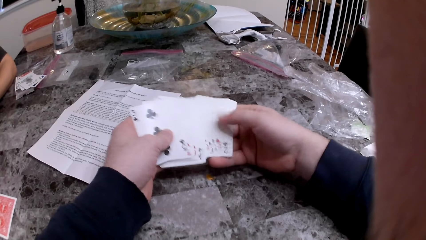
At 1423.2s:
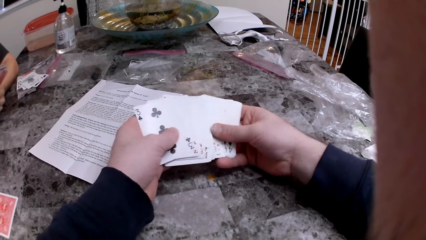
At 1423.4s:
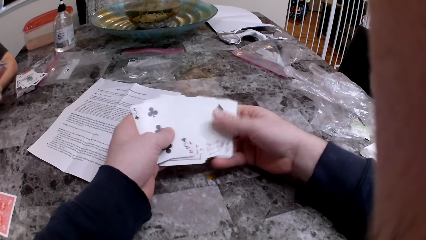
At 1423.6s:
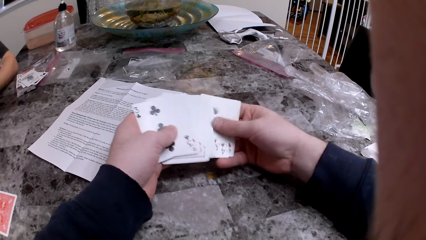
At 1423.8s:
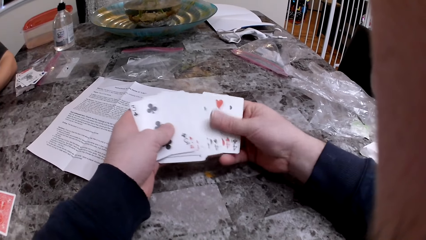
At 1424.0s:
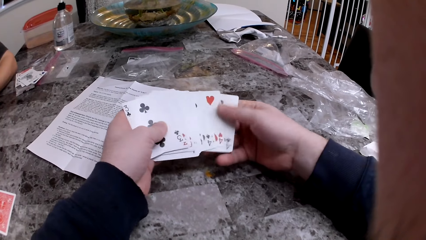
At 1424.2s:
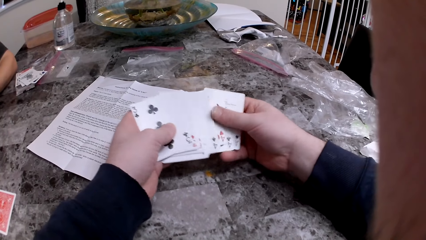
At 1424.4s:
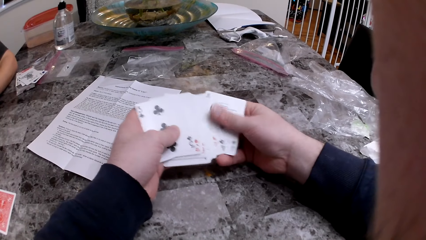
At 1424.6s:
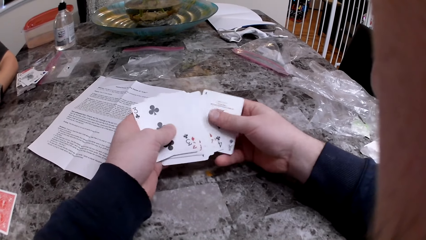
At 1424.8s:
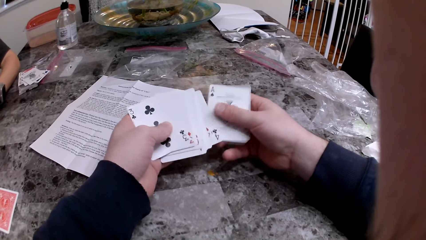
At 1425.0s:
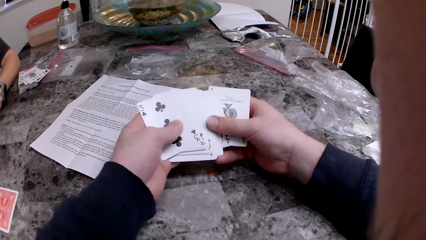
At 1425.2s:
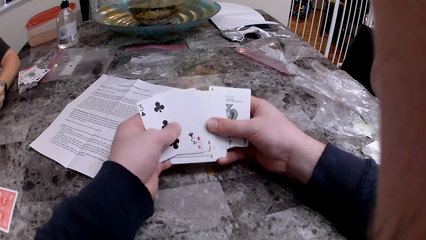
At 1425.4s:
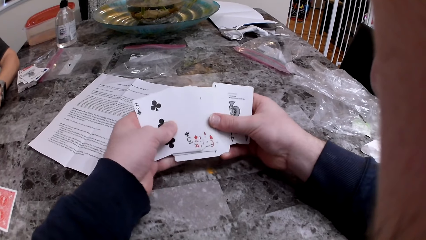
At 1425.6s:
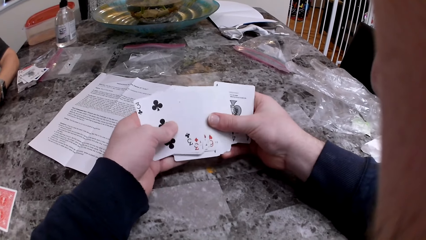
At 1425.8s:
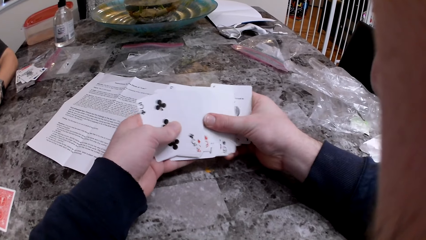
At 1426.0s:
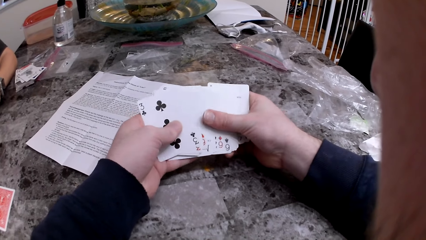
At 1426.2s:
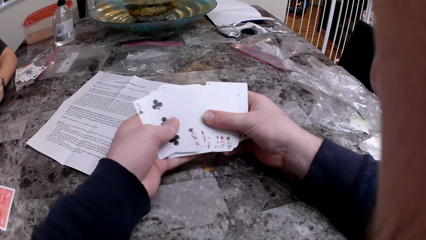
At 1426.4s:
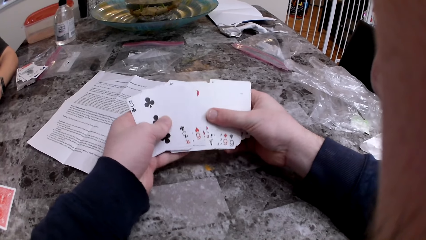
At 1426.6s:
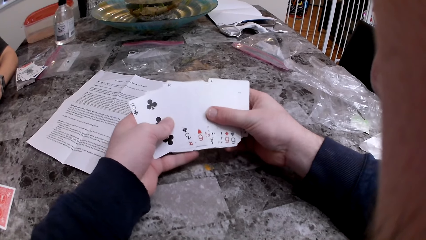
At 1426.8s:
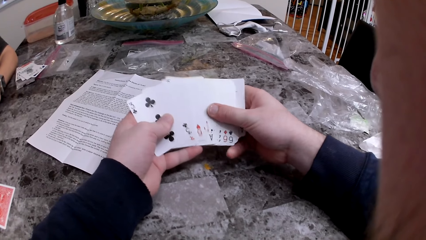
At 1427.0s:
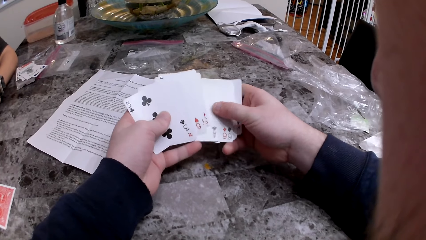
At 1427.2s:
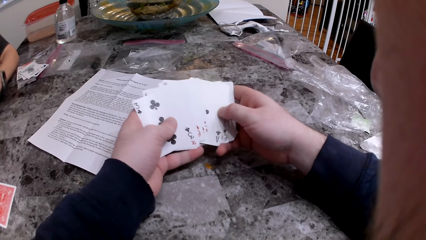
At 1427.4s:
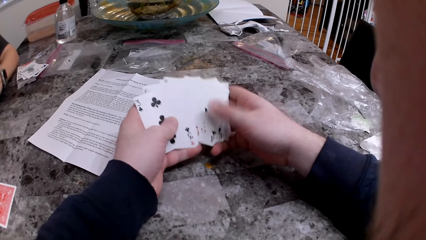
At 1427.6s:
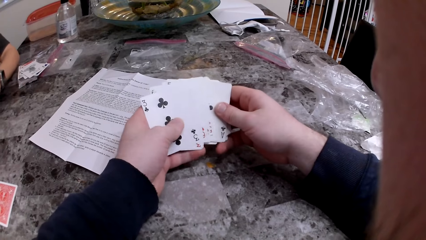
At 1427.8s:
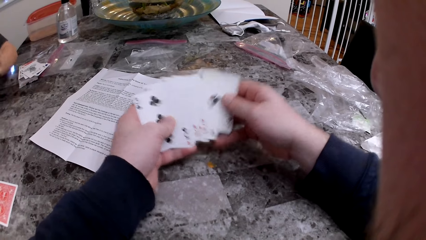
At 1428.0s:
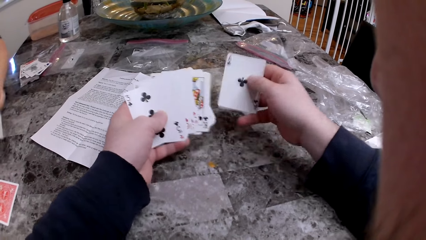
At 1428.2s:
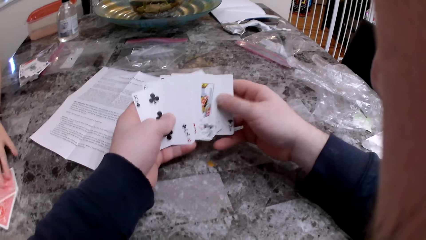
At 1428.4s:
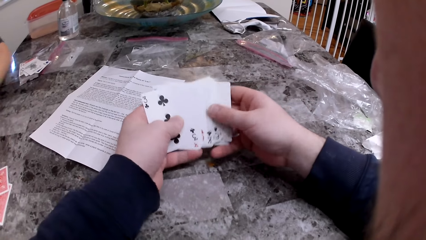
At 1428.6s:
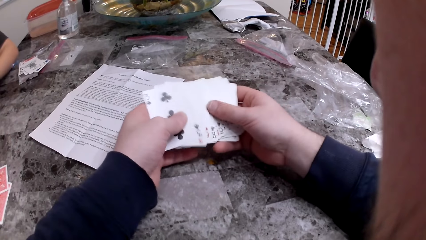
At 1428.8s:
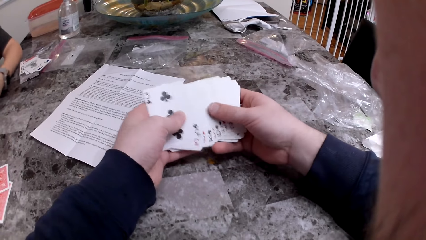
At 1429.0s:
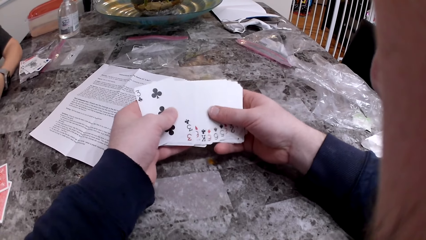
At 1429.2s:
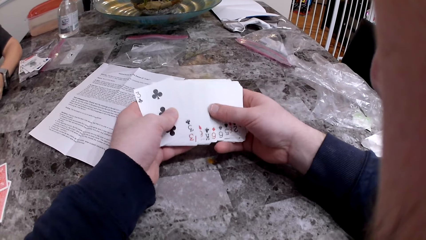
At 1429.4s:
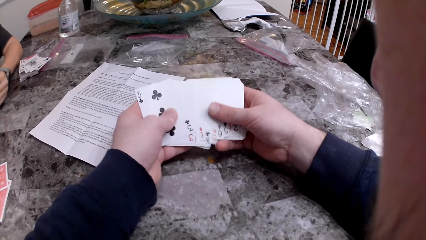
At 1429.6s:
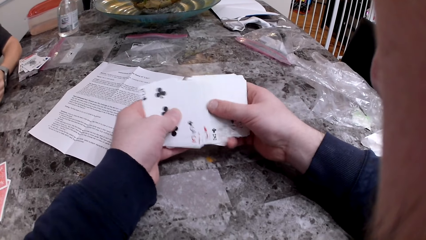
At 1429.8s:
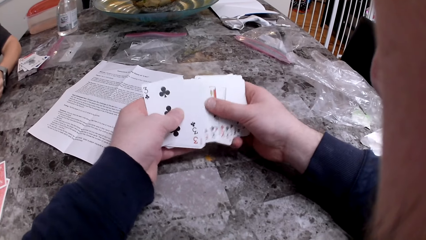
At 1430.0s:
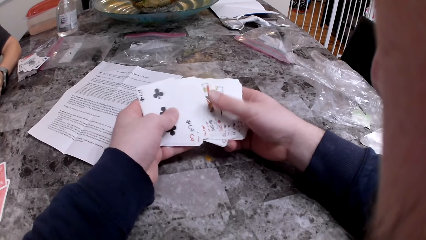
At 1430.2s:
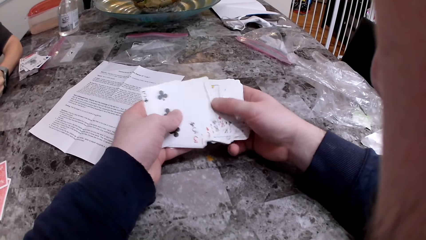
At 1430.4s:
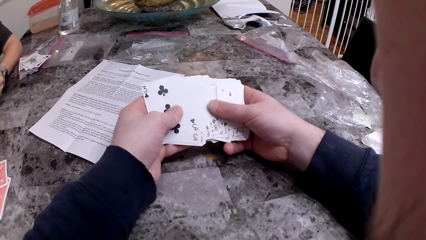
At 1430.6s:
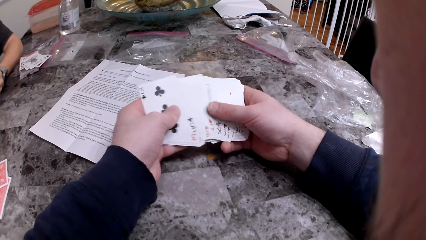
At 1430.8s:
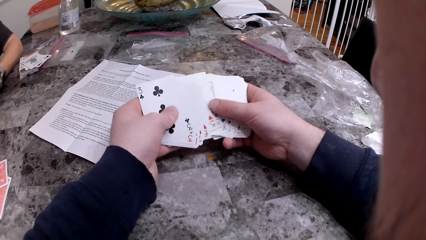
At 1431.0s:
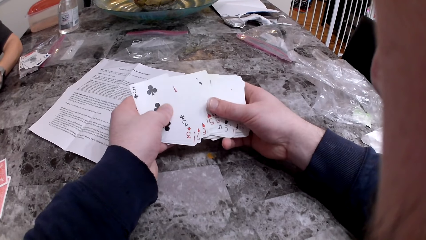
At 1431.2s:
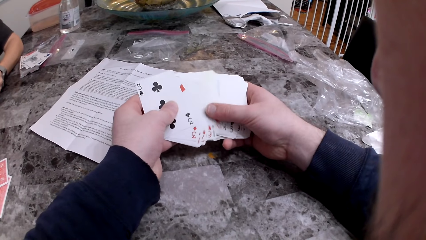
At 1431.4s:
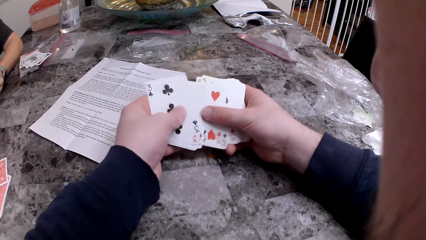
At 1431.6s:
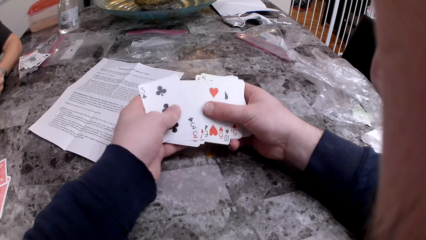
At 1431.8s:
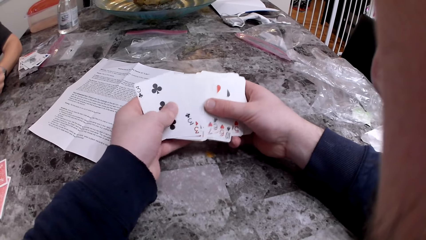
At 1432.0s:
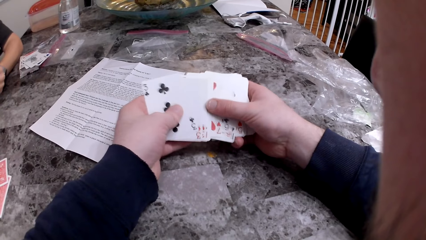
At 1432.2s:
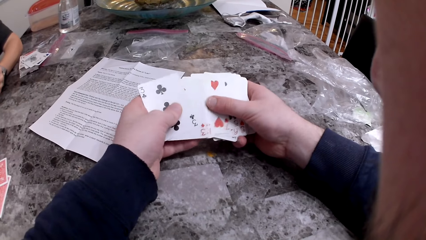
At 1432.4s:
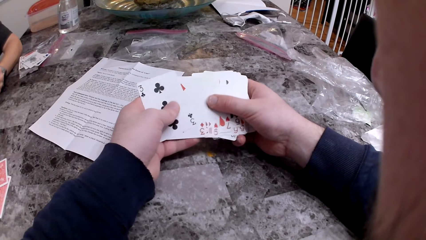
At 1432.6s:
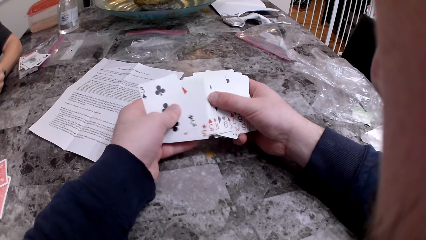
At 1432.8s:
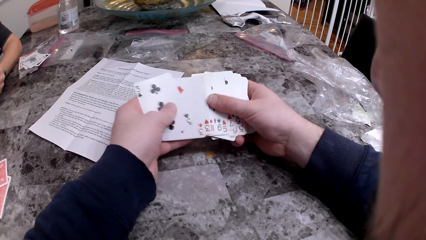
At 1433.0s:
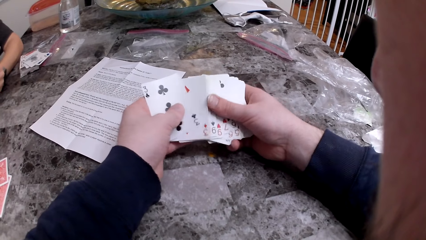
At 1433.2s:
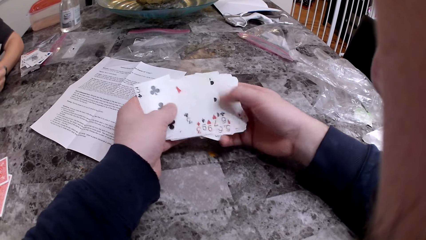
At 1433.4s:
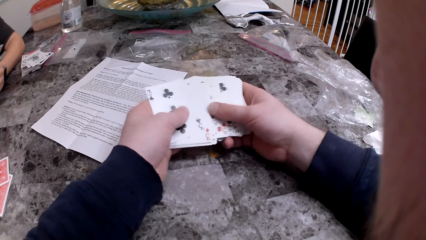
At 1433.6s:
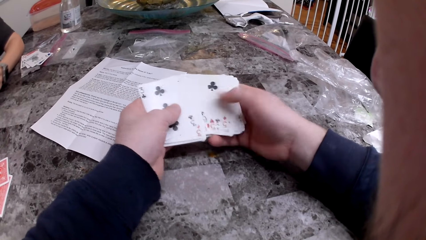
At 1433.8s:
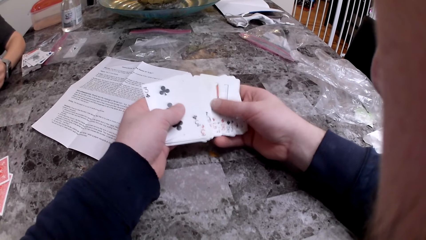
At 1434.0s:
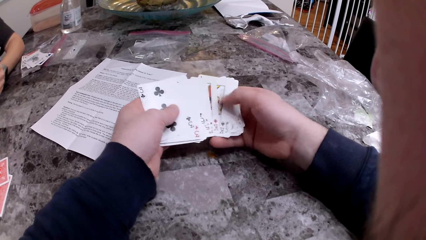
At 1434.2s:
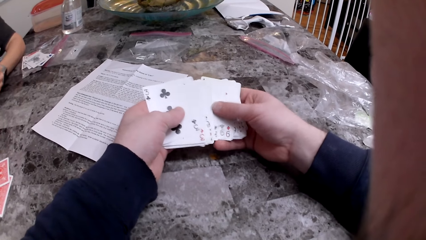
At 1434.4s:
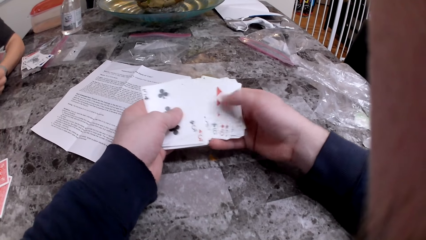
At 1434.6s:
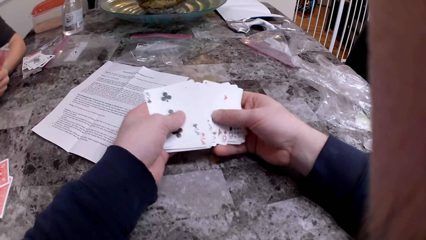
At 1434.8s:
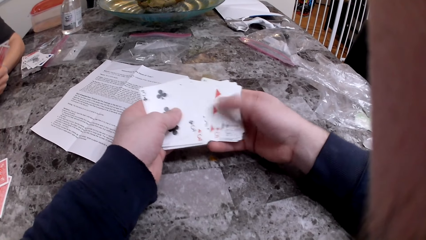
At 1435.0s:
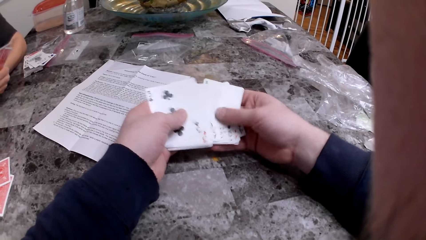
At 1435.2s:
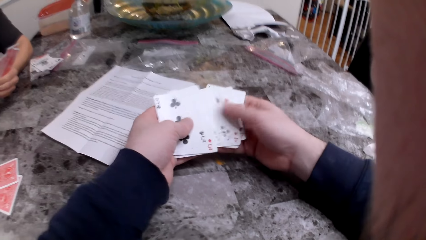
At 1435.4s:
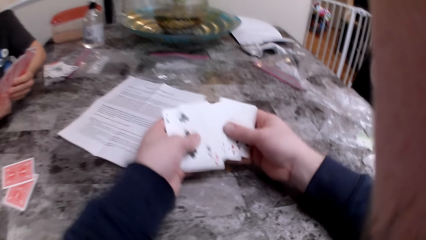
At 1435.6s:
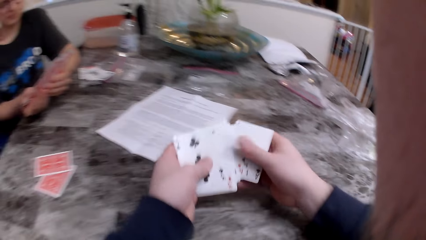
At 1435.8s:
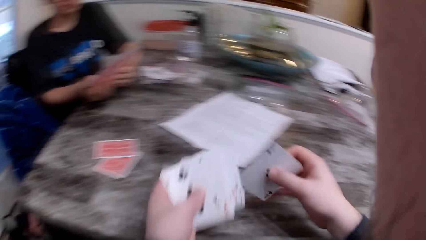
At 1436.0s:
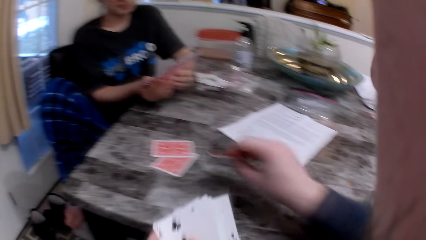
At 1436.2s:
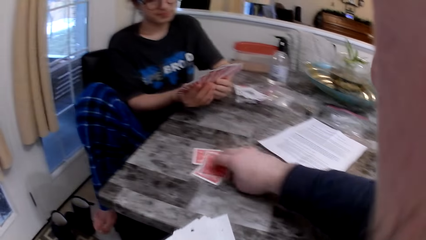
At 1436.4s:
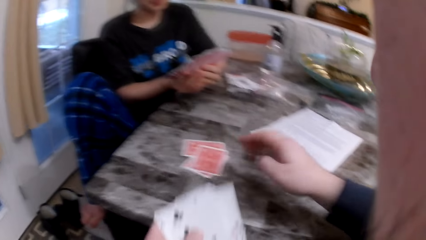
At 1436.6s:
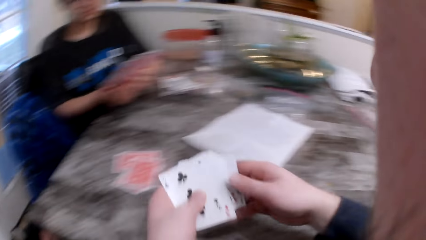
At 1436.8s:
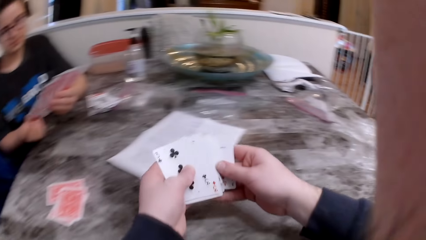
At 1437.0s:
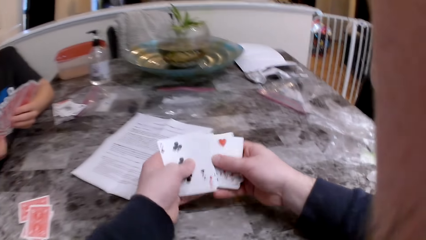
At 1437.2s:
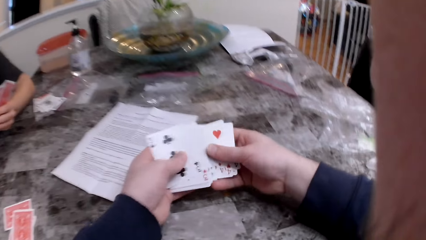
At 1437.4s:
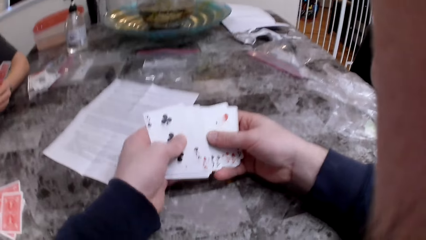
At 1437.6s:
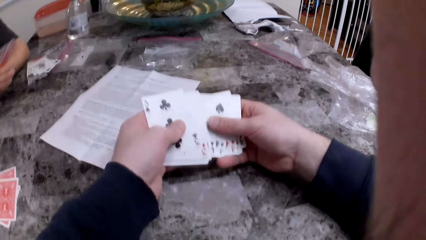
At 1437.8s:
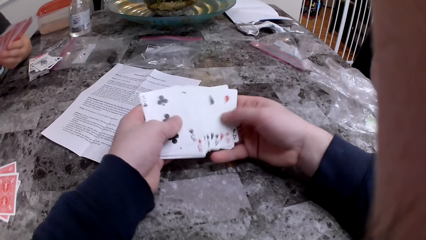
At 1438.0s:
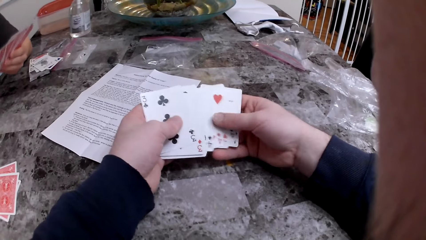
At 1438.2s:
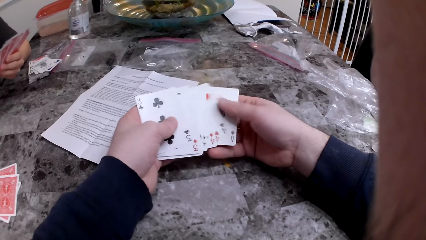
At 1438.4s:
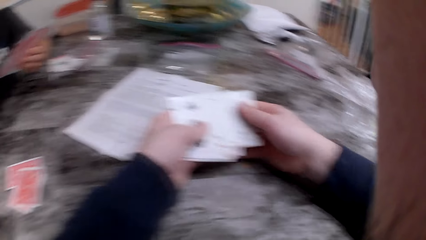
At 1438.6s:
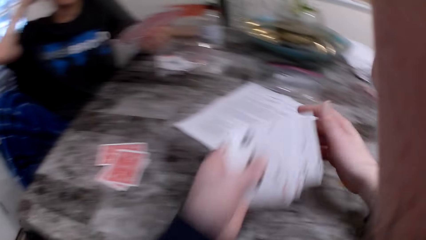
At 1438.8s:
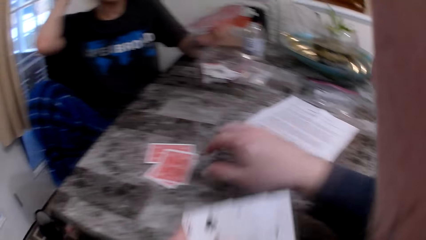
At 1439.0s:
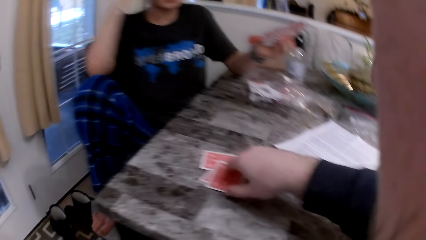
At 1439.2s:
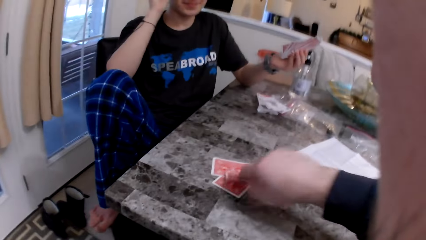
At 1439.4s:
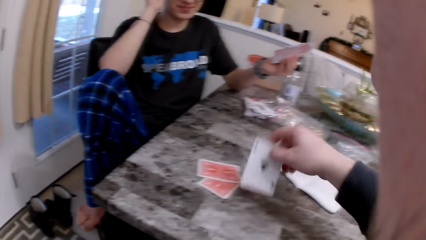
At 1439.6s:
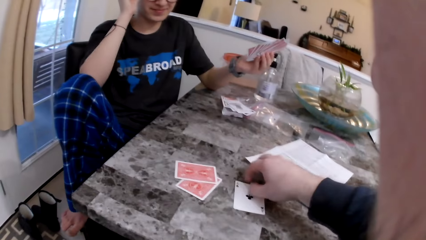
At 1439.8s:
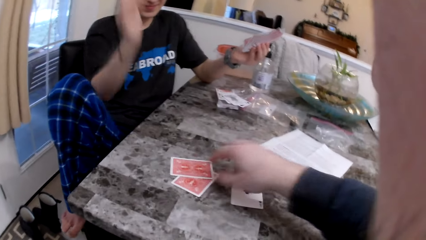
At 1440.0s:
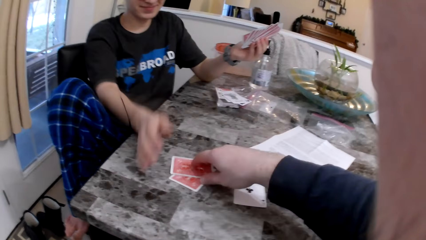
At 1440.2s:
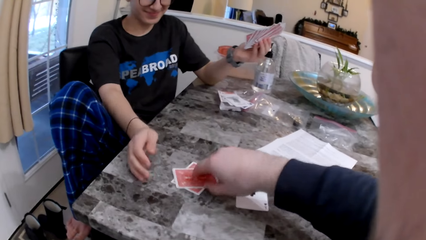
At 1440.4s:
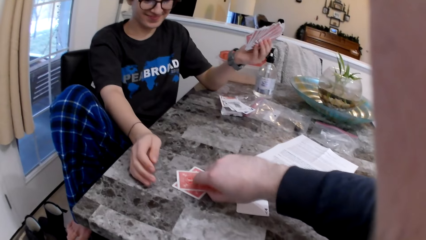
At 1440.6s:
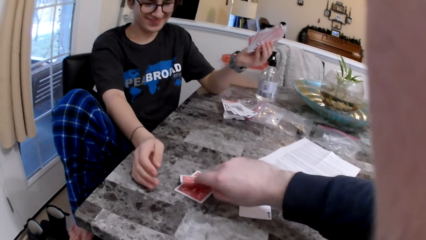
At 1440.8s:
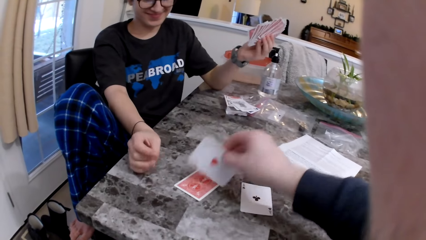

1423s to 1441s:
The woman puts a card on the table. The camera wearer puts a card on the table. The woman scratches her head with her right hand. The camera wearer turns the card.
